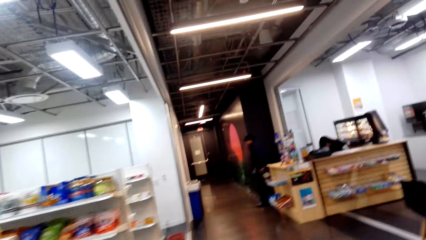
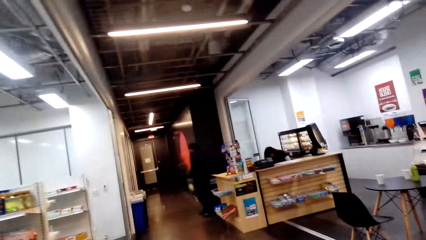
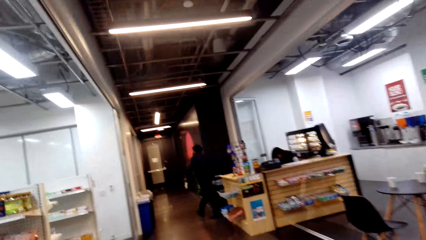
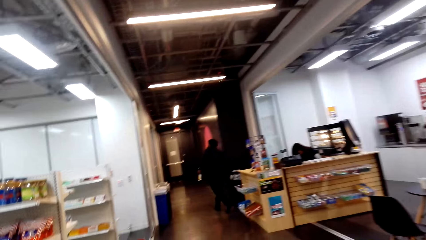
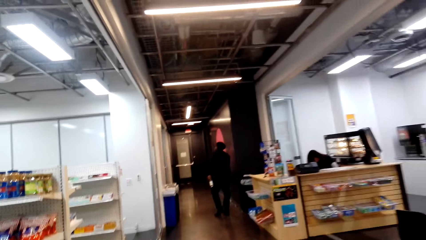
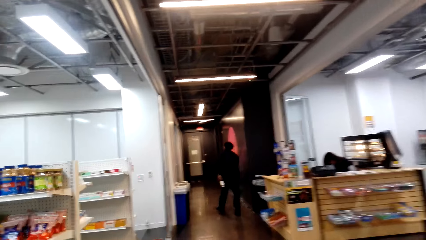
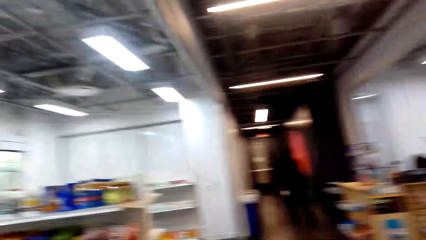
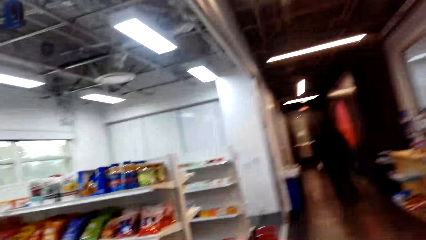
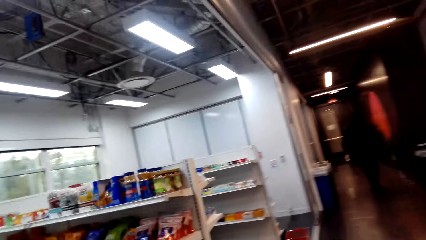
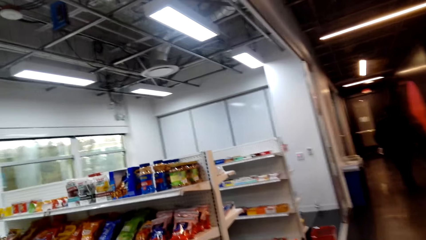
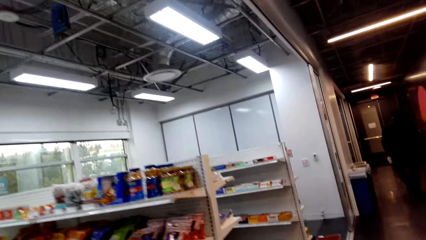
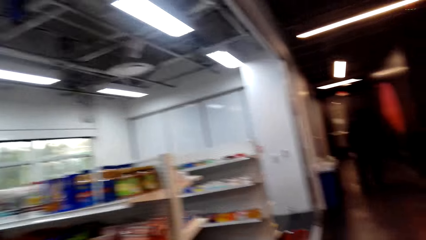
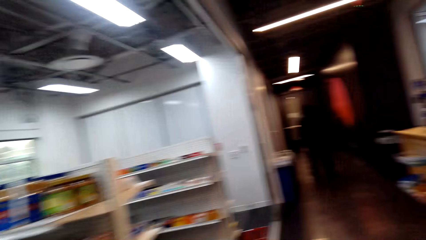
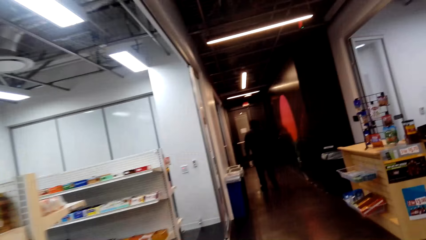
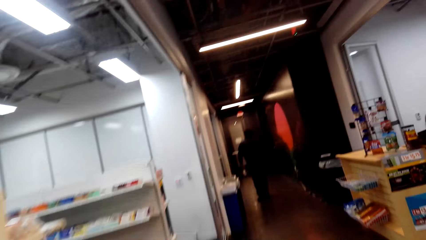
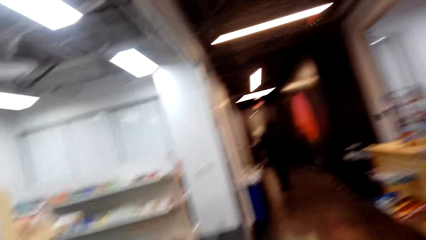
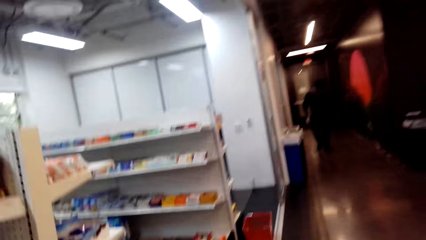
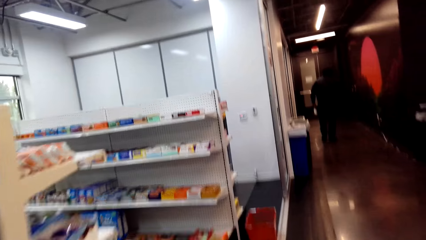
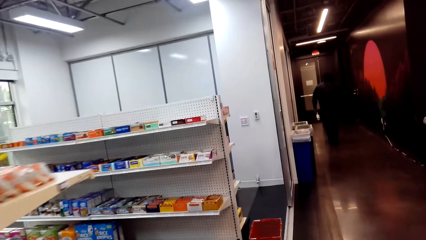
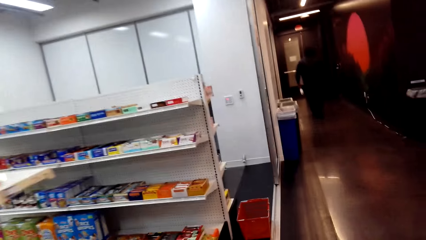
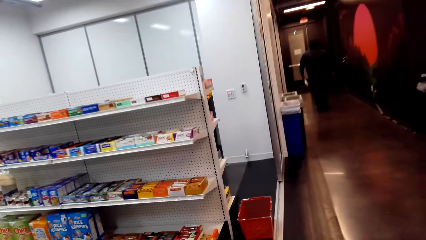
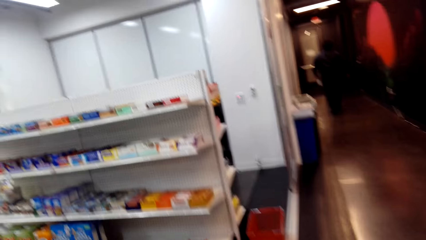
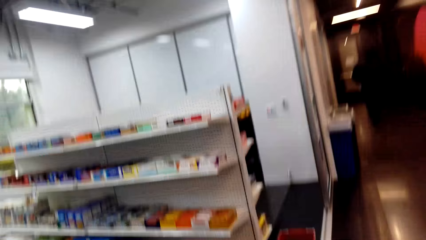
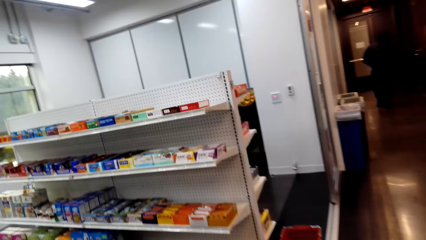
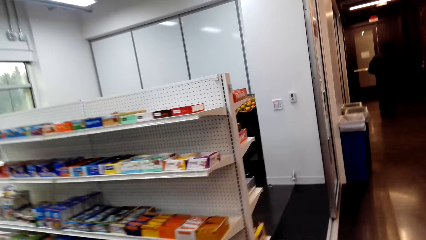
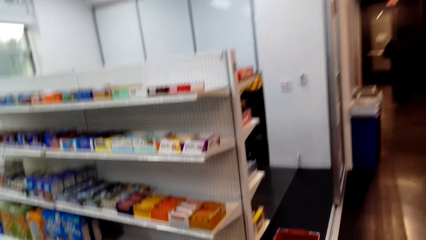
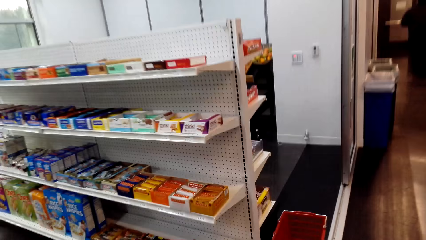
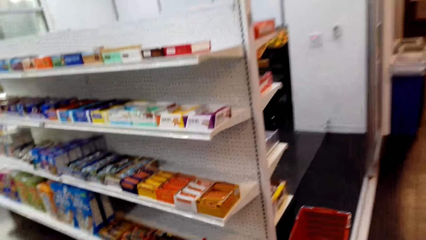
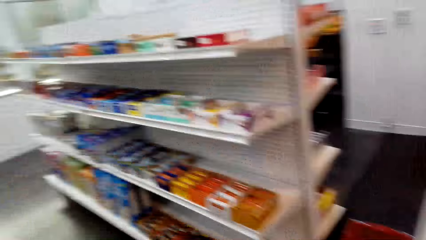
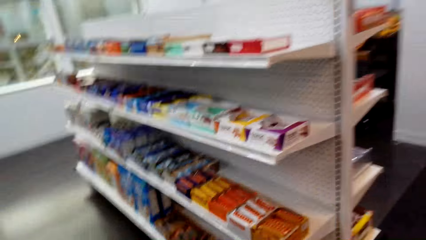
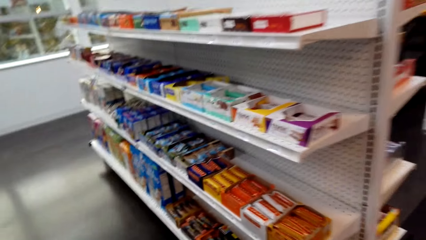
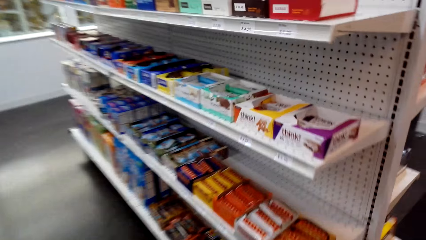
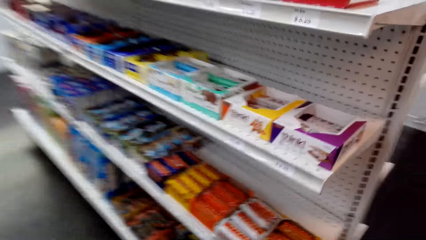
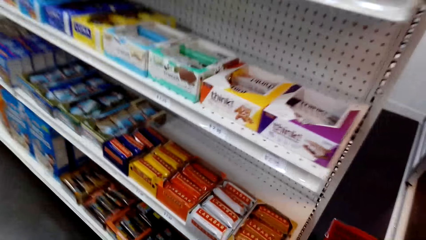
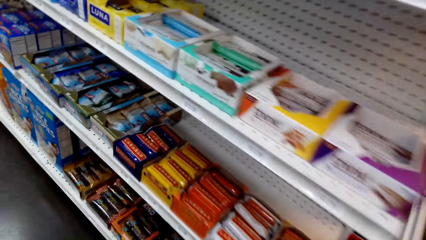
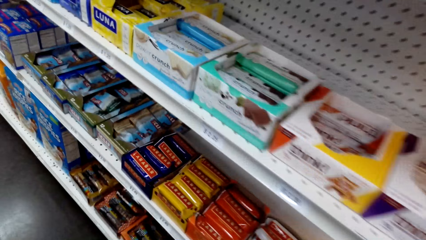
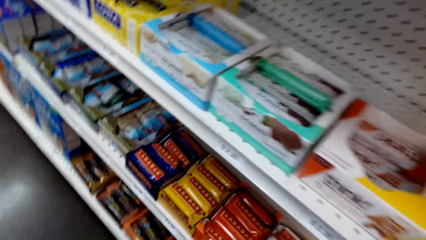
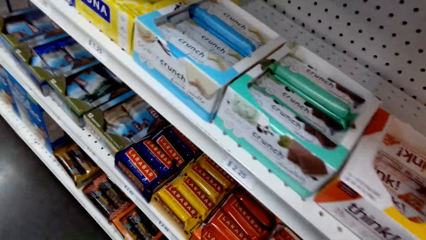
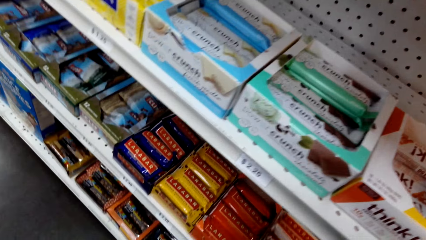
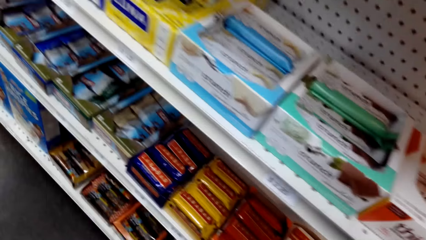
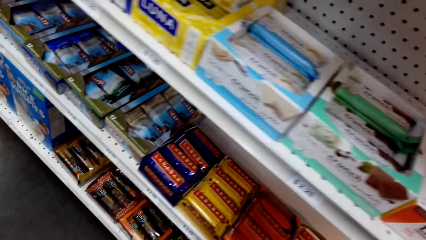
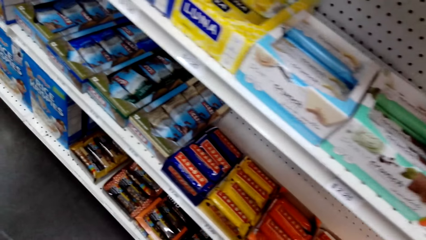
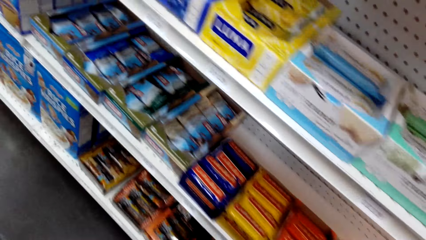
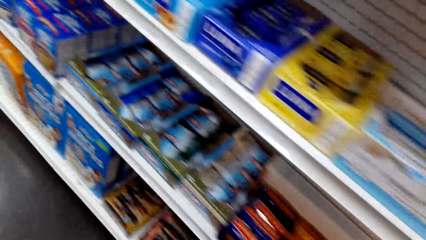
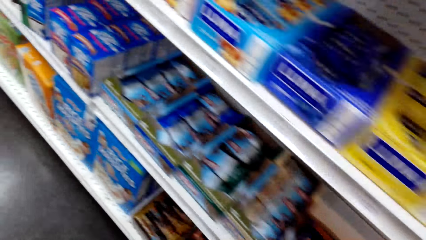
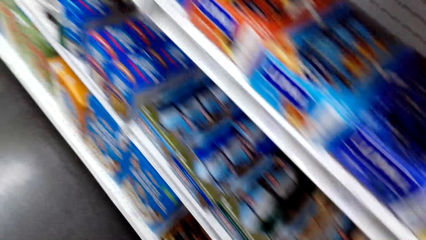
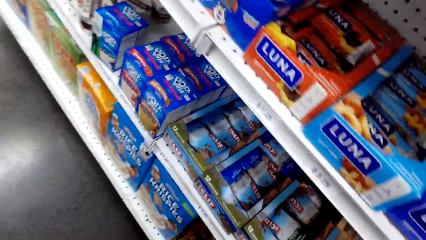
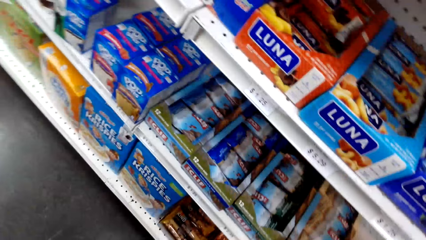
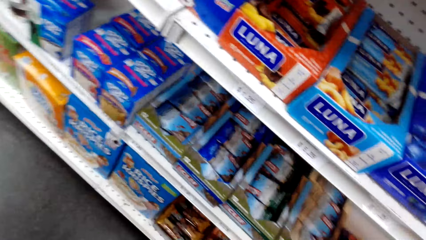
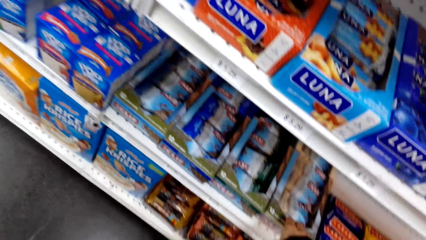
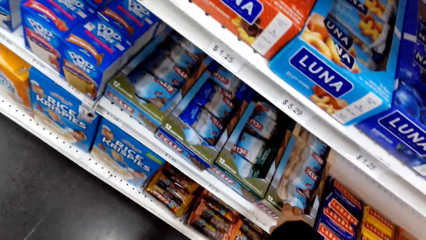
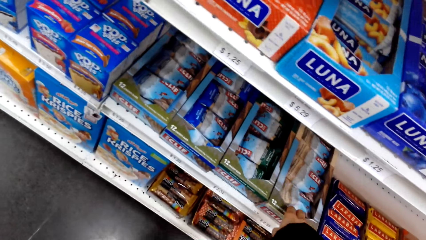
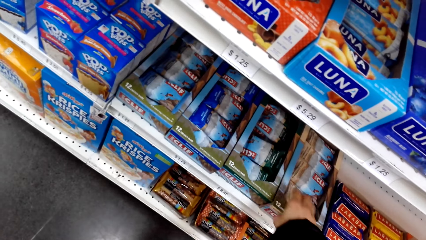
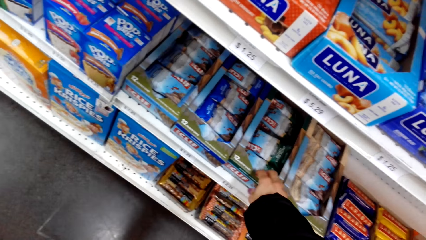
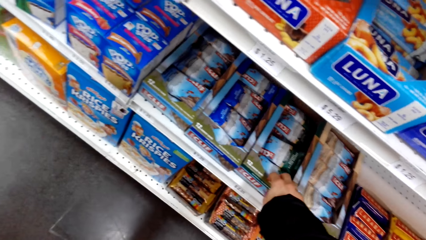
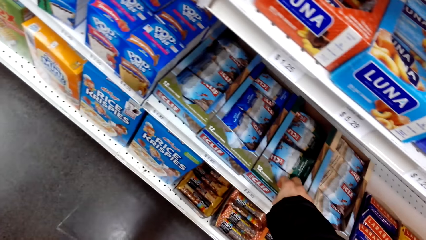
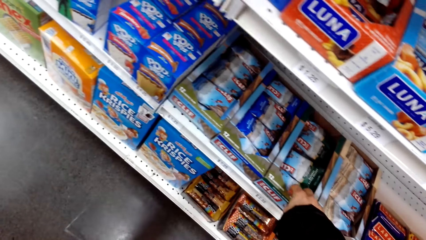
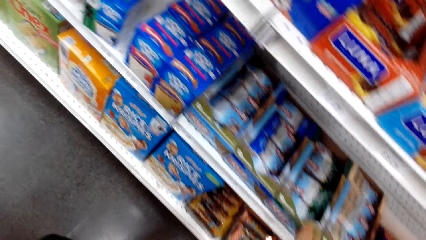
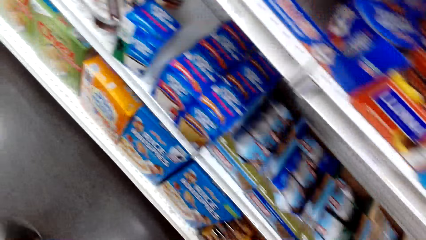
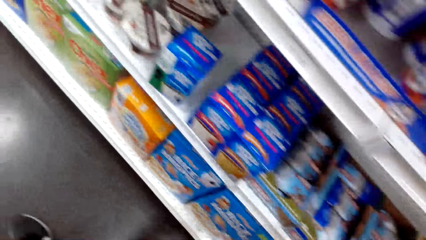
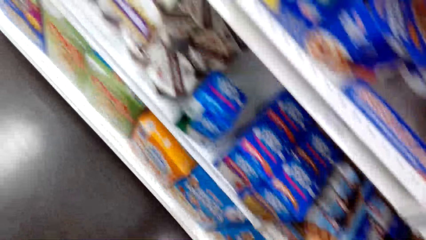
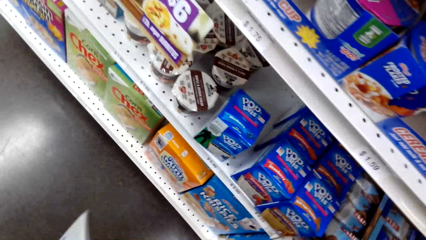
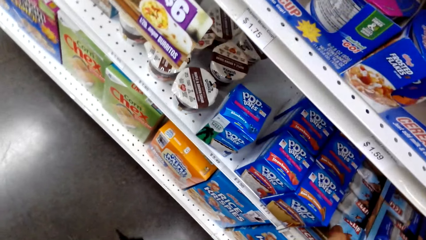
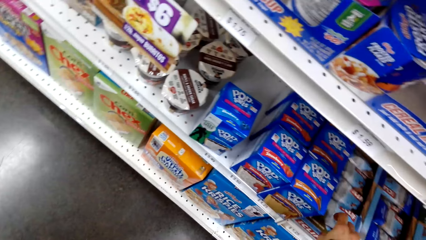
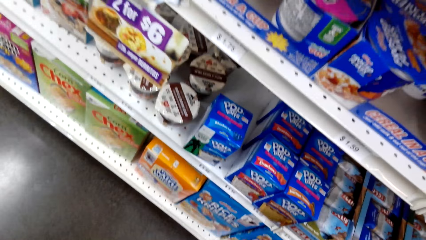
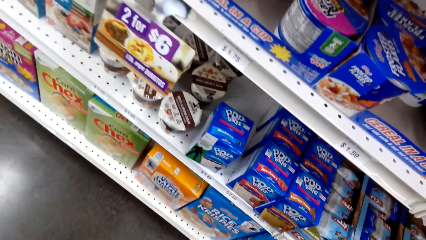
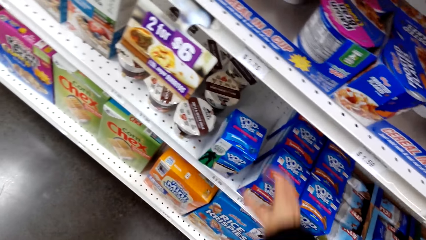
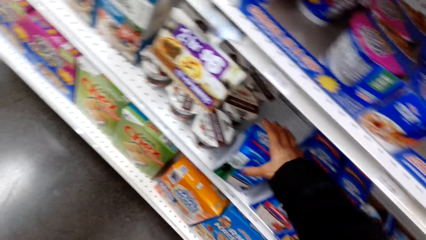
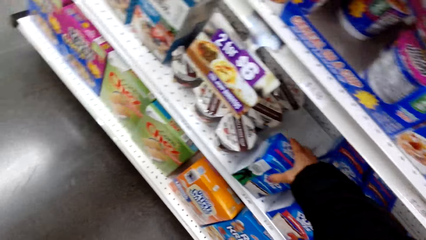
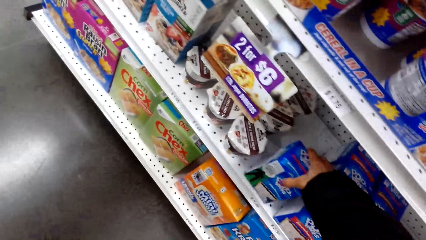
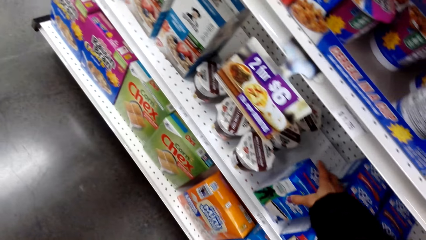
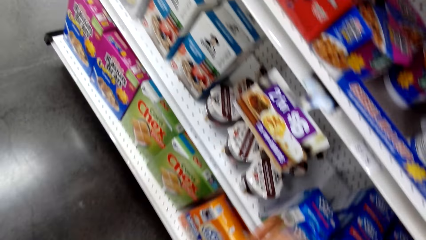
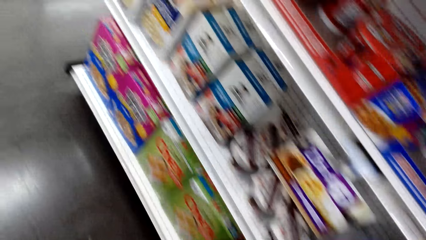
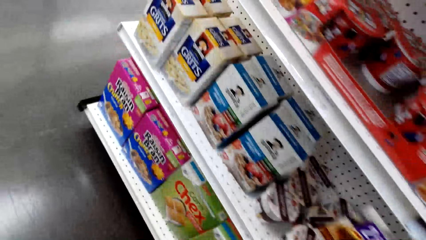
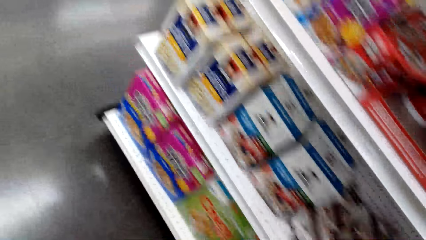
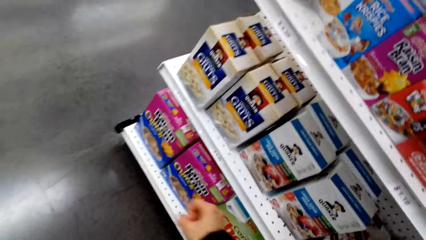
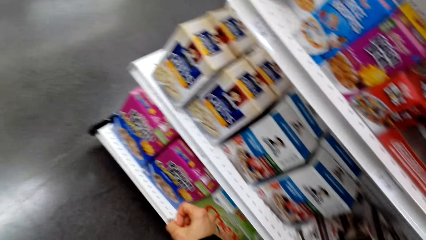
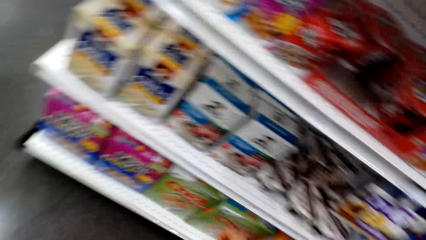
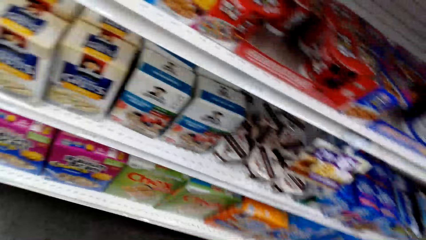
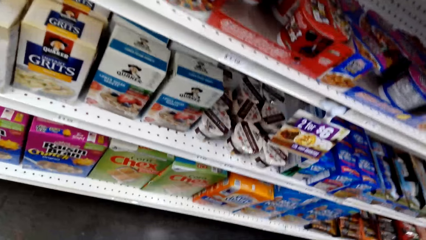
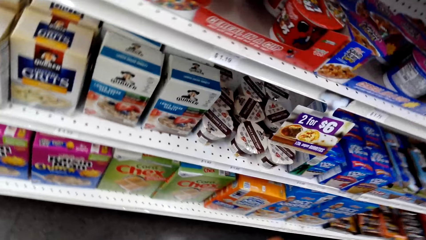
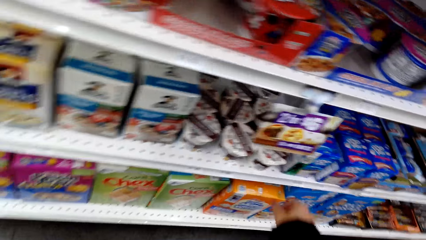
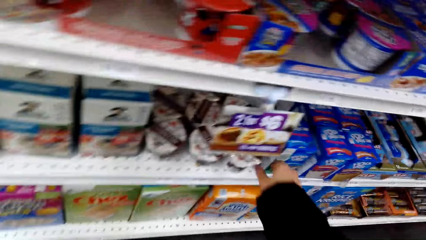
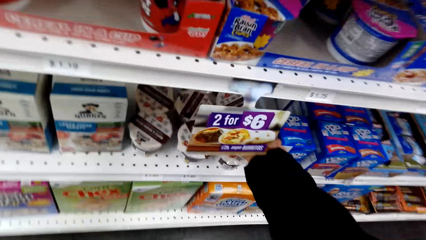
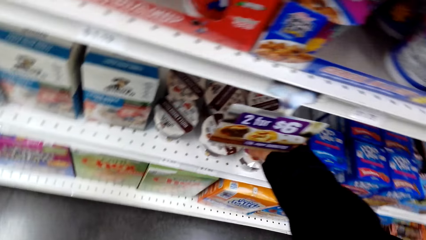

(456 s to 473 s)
A man walks out from the counter on the hallway. The camera wearer walks to a shelf. They look at the items on the shelf. They touch something. They pull an object from the box. They hold an object from the shelf.
